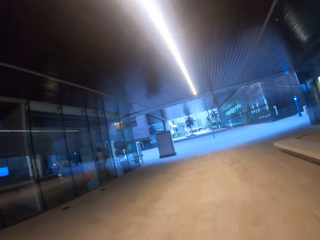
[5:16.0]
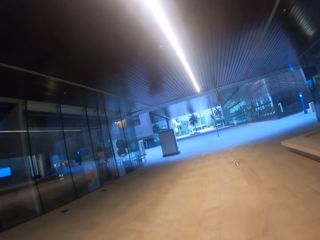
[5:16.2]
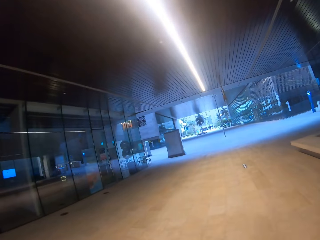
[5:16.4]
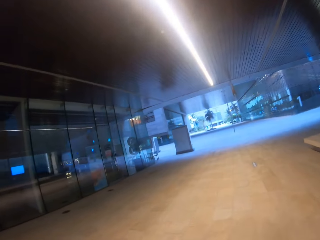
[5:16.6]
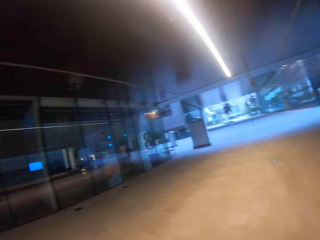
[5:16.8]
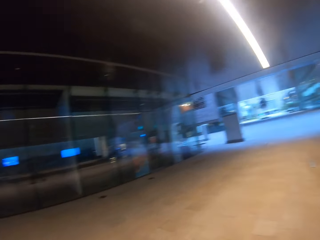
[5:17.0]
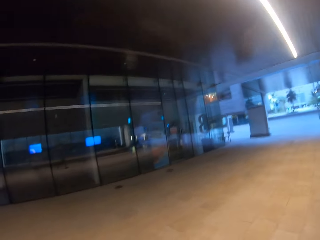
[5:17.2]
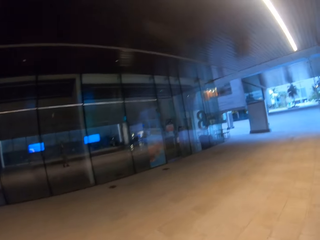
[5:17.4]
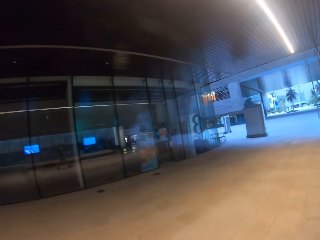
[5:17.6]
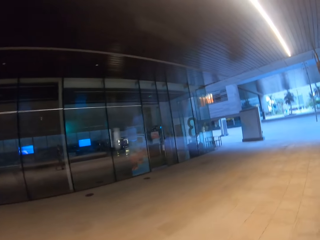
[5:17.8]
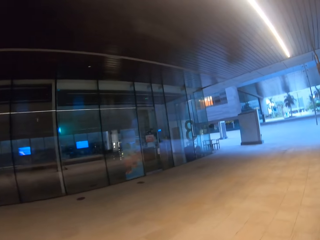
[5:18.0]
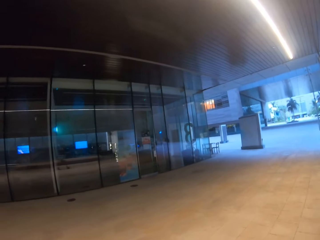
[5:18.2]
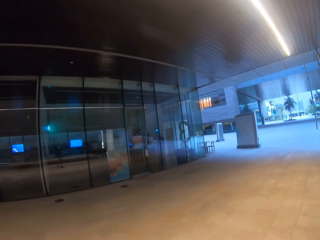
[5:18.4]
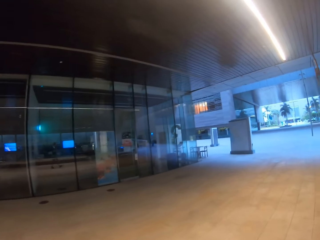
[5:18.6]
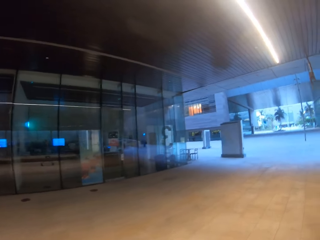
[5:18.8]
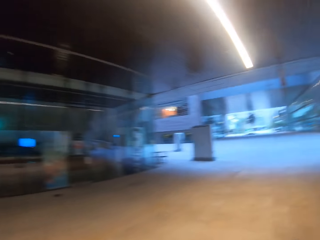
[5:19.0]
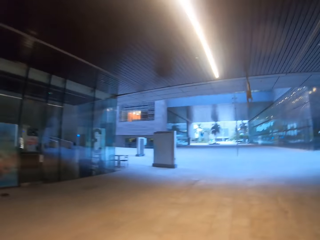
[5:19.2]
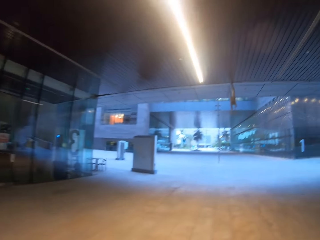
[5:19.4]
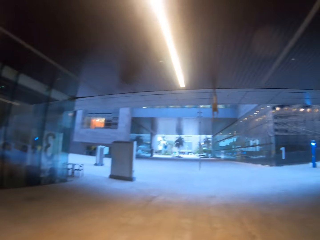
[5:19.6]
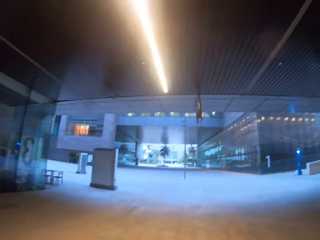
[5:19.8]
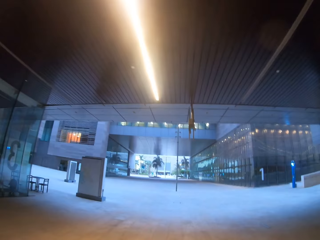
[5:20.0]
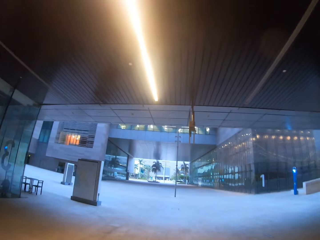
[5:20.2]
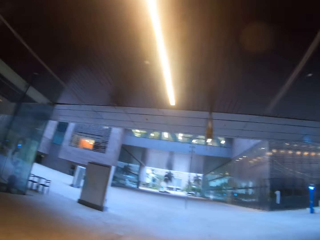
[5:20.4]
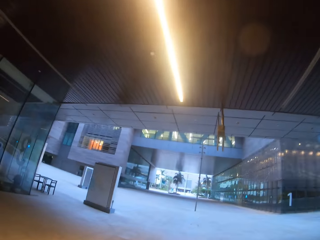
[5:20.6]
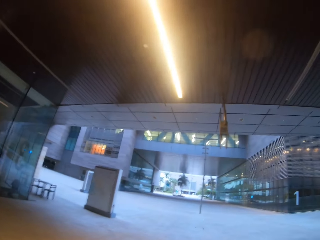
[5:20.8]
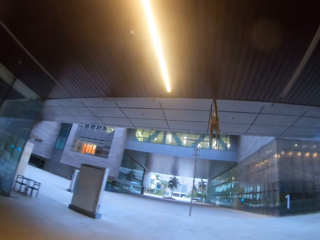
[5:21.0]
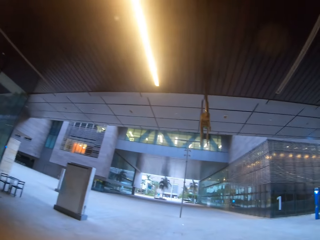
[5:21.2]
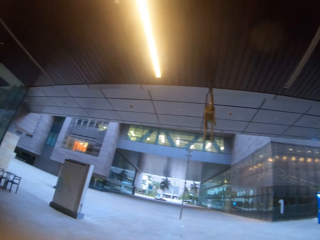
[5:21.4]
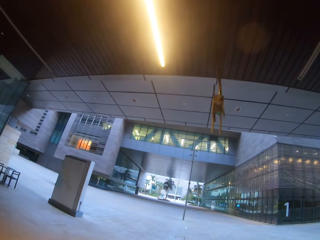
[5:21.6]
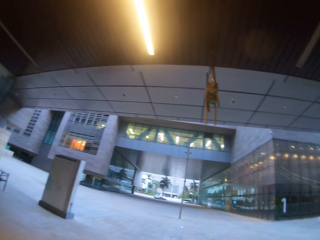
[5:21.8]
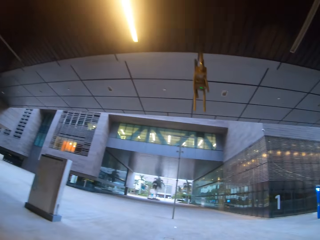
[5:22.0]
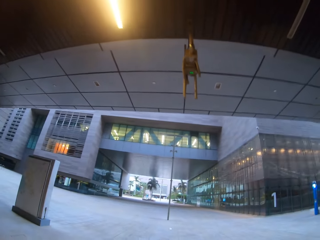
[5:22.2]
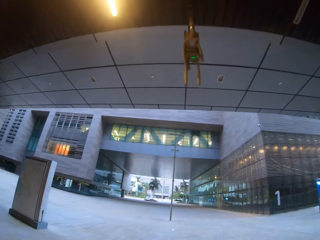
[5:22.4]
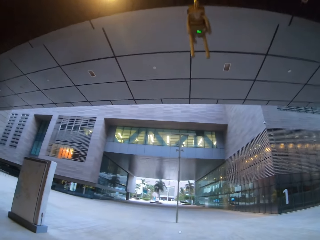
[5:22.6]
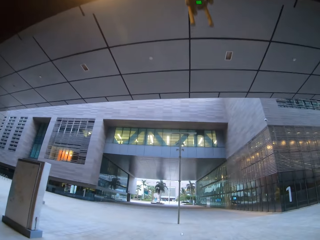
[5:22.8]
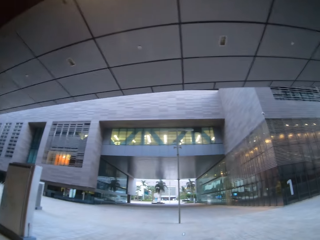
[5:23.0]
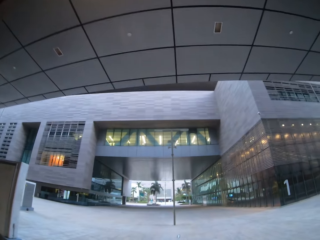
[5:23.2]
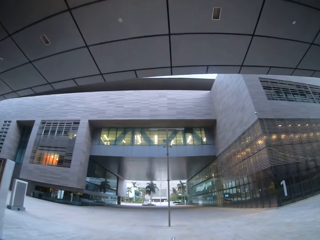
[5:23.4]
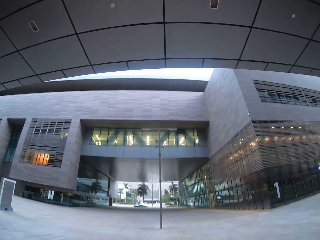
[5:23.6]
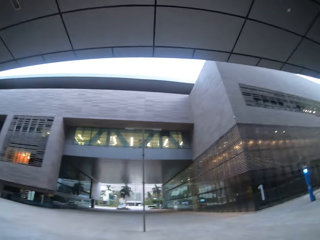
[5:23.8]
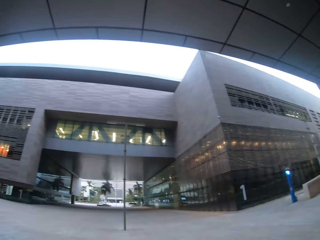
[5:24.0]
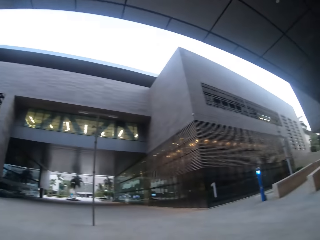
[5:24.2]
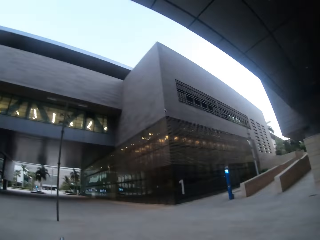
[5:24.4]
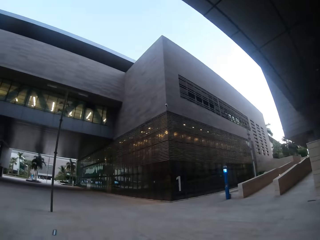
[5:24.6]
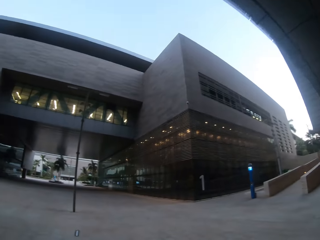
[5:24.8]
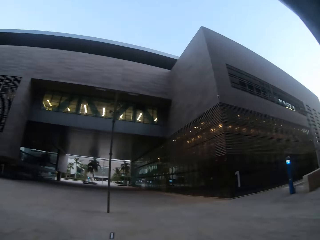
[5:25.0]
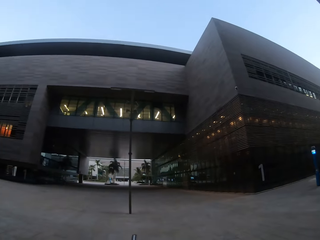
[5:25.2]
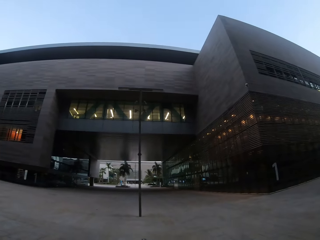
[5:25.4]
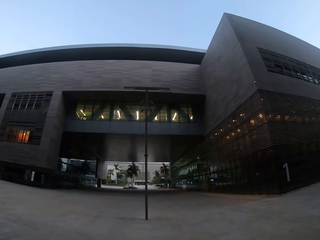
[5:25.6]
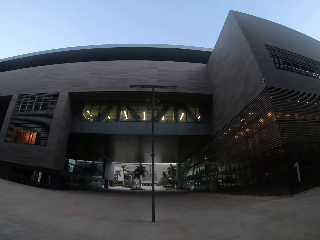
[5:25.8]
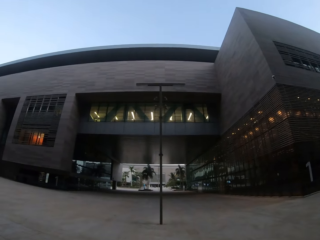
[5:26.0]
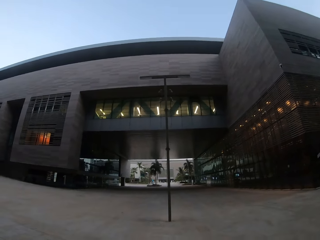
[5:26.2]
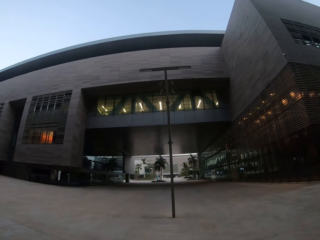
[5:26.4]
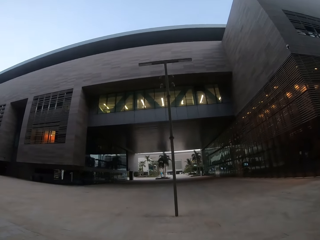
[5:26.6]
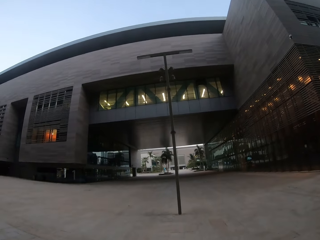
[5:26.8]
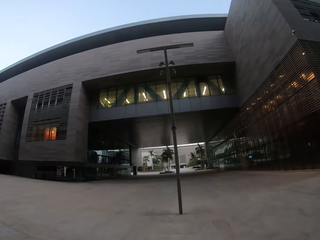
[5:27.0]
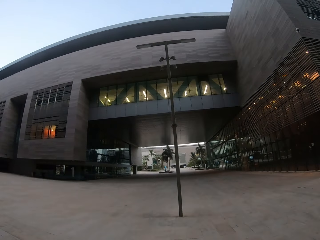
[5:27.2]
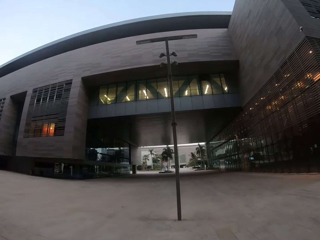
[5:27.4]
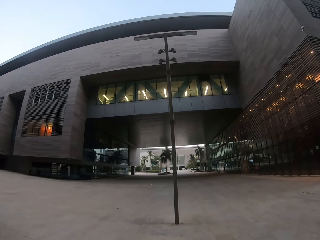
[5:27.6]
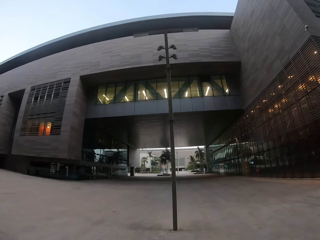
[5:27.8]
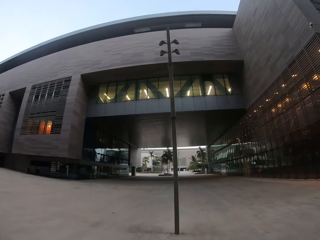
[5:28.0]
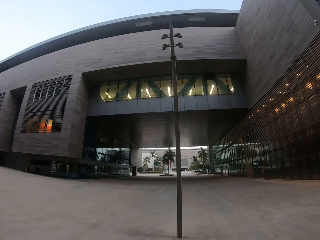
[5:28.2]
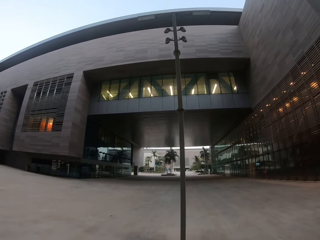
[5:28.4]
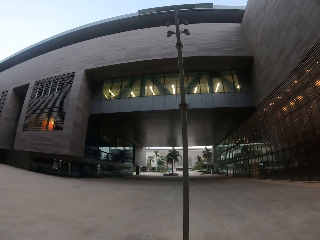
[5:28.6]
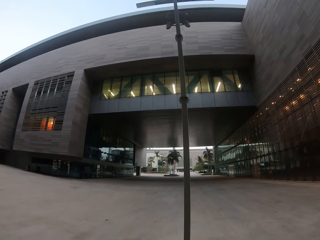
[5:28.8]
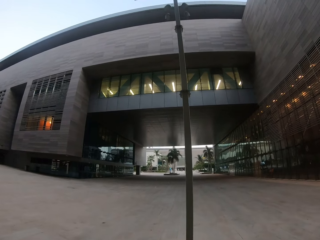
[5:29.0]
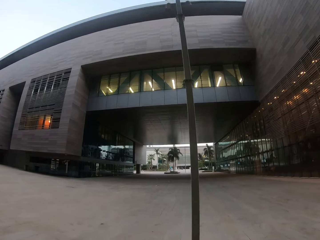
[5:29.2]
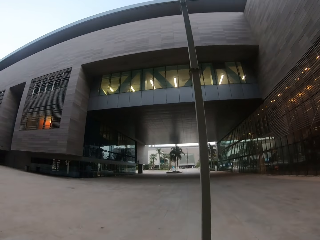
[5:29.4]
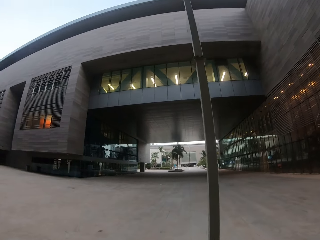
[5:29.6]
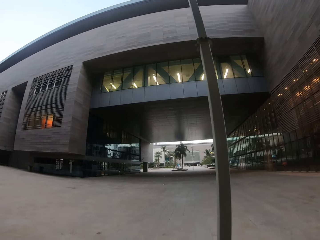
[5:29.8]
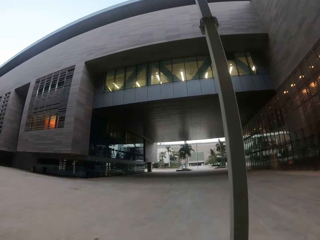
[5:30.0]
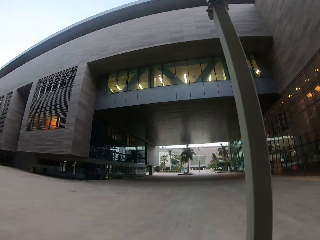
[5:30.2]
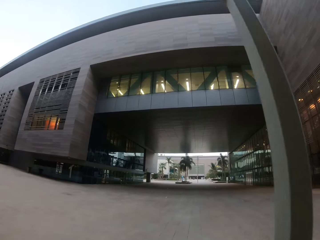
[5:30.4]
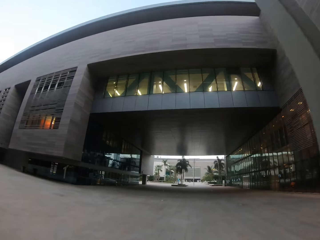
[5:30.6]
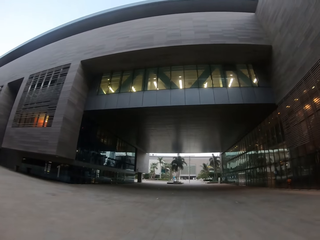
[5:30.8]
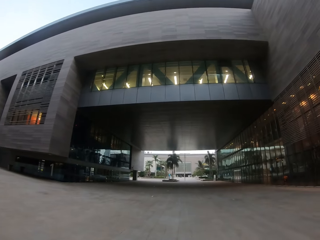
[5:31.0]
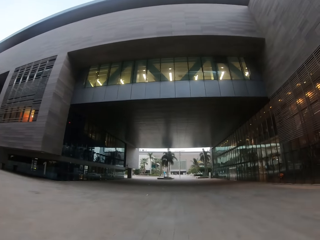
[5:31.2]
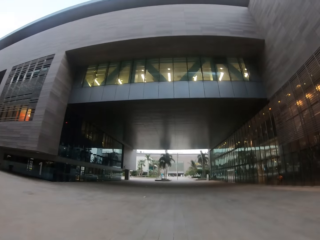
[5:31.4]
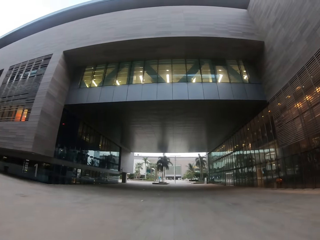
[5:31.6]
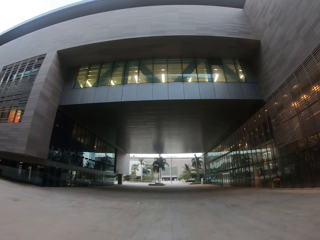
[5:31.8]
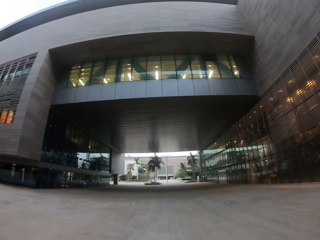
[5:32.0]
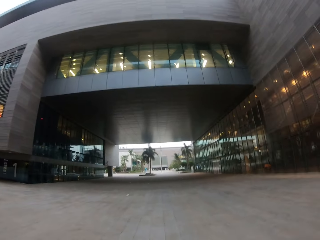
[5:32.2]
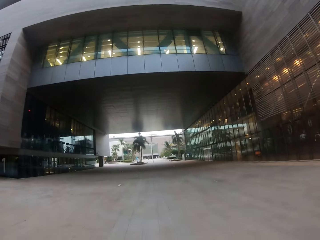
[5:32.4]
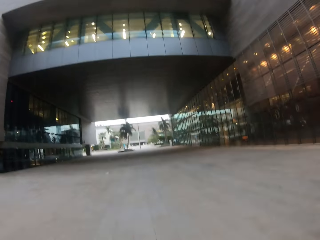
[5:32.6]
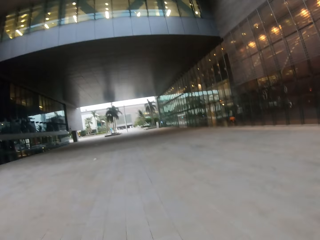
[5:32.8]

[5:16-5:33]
The camera wearer turns to the side. They walk around.

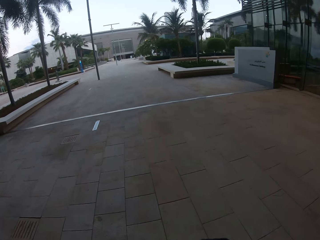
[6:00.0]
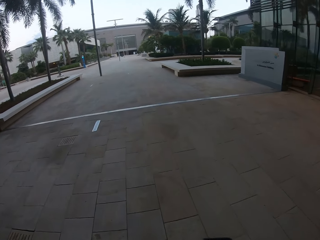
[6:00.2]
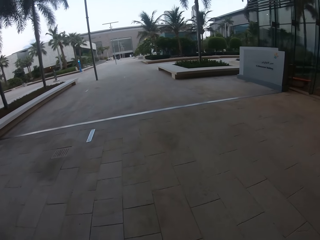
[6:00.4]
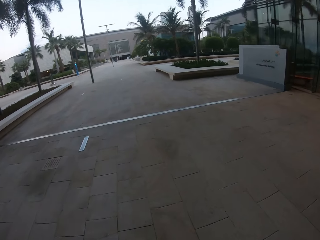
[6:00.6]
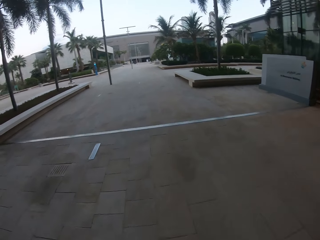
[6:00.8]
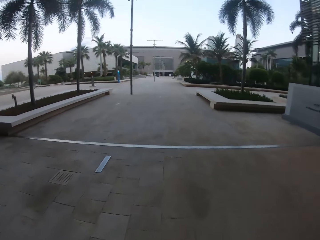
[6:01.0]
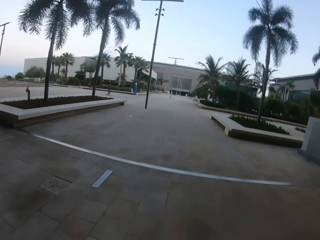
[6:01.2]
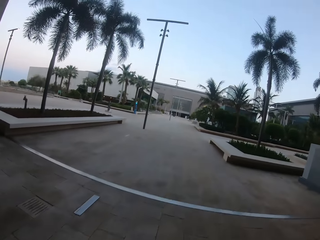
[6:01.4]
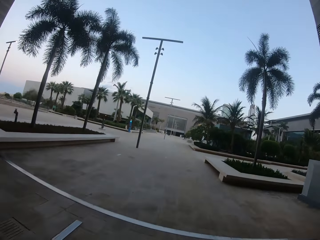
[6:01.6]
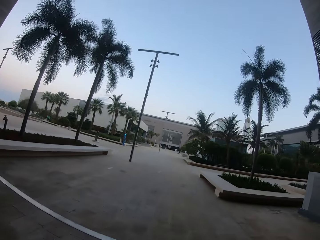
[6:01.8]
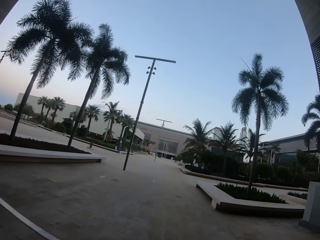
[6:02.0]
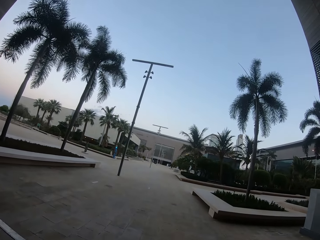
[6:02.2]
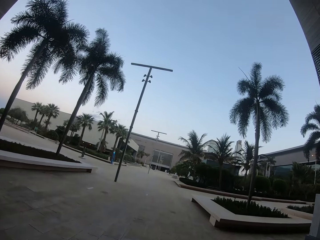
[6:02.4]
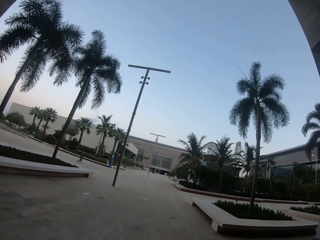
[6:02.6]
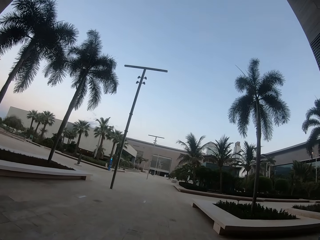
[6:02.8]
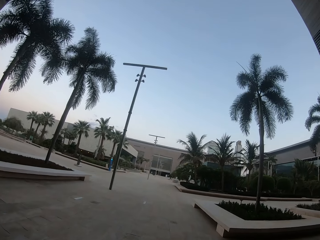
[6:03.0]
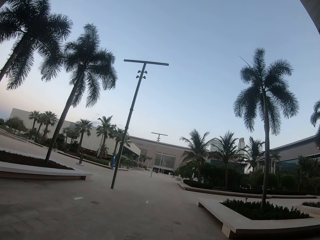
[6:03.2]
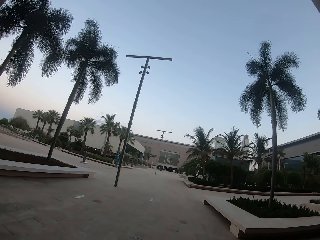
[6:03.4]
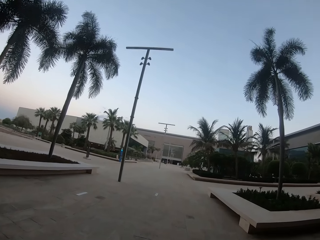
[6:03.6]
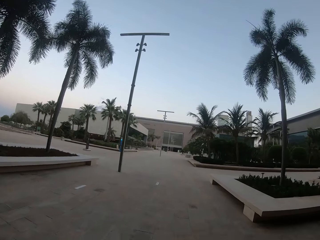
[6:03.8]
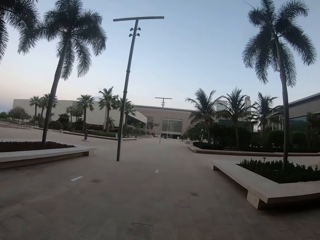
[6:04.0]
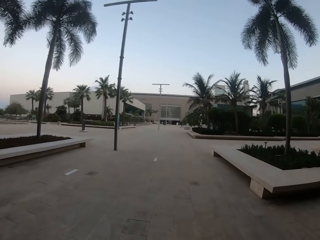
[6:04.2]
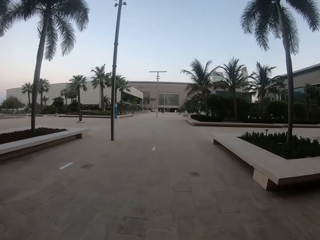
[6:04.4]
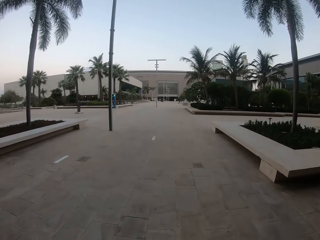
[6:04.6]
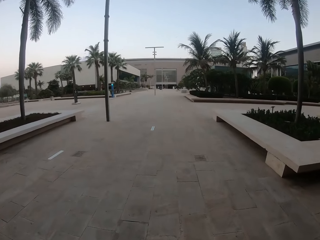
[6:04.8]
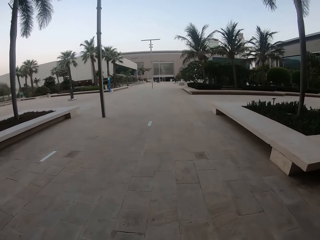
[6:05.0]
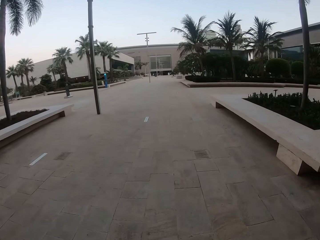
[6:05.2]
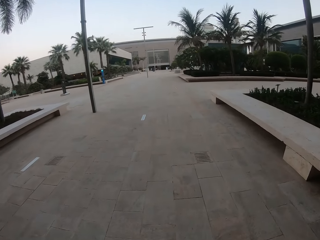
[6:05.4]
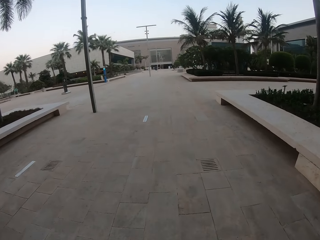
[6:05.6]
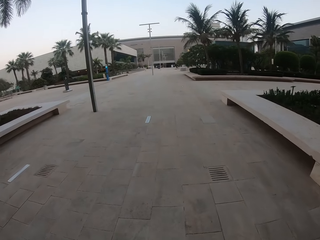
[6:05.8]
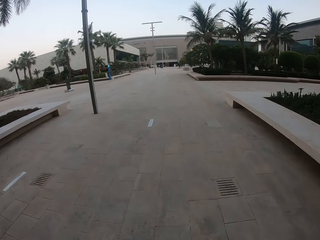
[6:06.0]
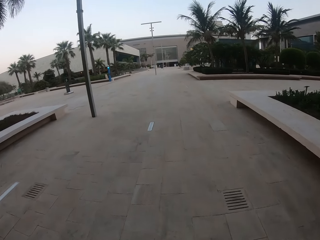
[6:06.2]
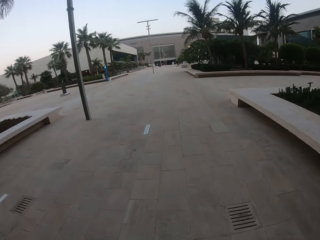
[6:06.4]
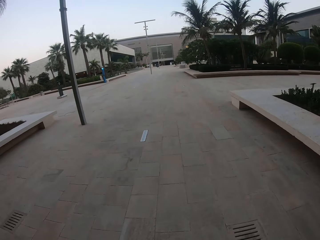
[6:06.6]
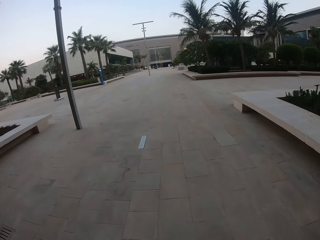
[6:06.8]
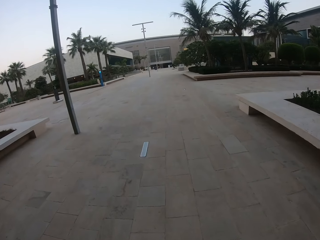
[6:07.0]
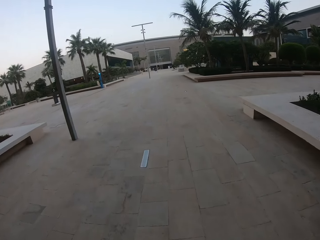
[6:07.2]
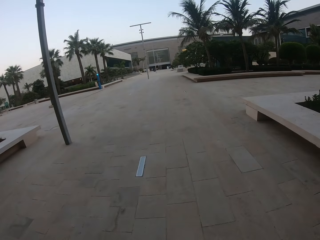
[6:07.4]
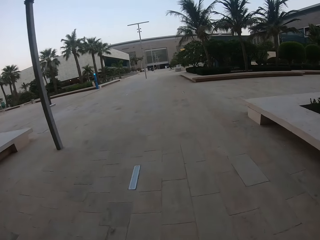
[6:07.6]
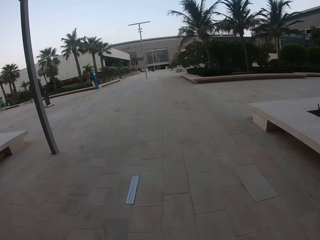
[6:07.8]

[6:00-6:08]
The camera wearer turns to the side. They walk around.
